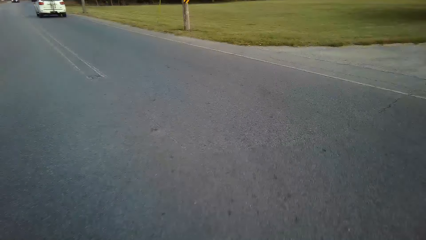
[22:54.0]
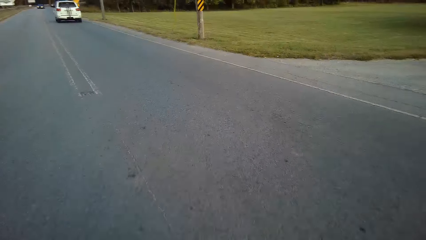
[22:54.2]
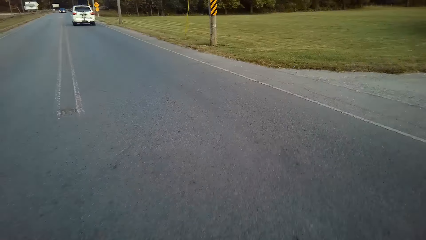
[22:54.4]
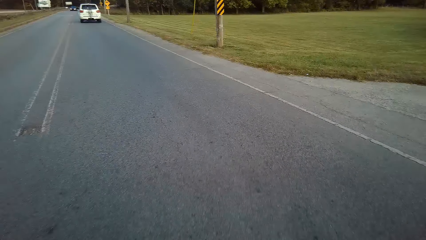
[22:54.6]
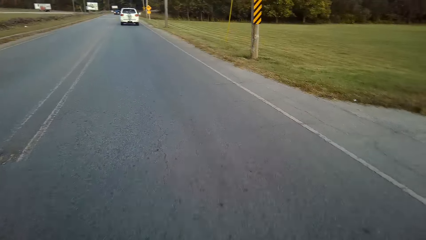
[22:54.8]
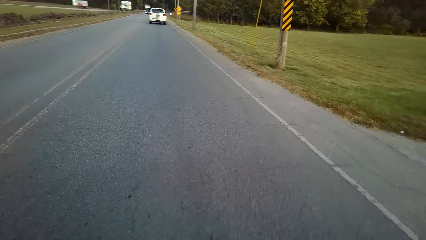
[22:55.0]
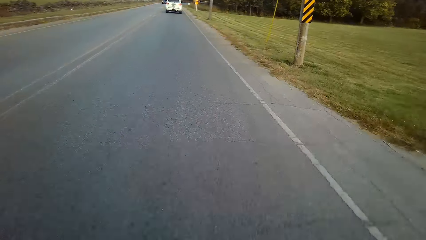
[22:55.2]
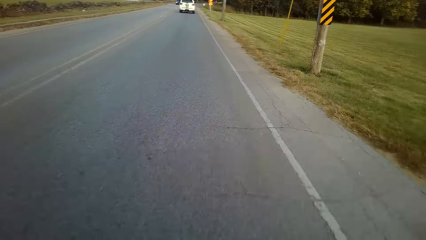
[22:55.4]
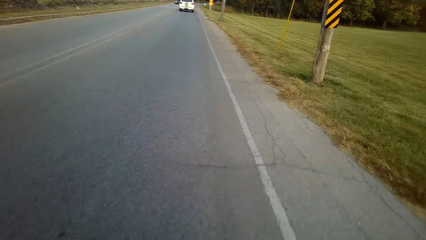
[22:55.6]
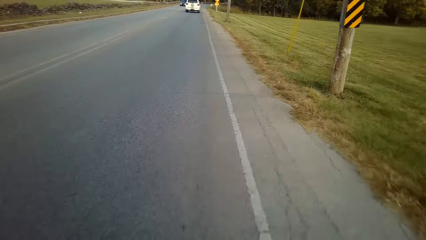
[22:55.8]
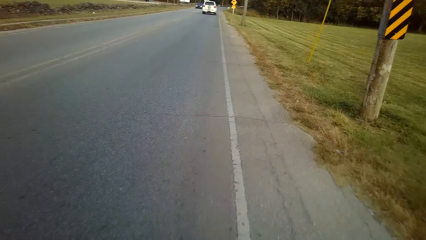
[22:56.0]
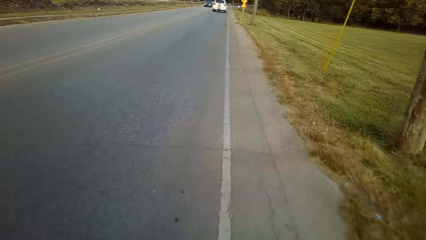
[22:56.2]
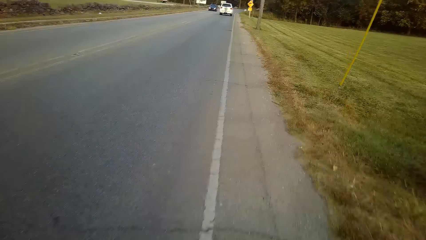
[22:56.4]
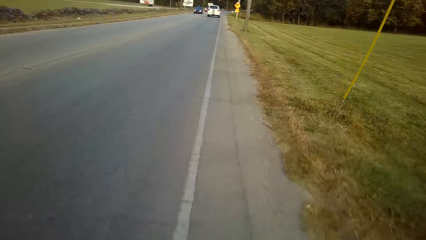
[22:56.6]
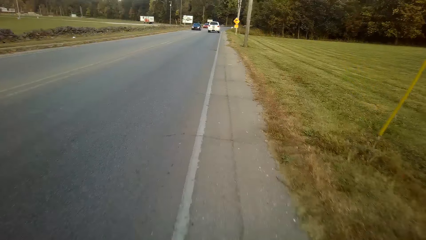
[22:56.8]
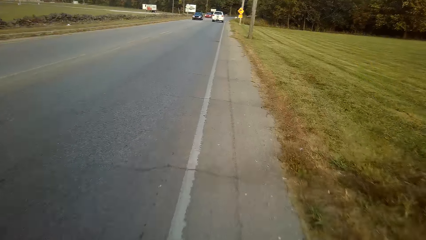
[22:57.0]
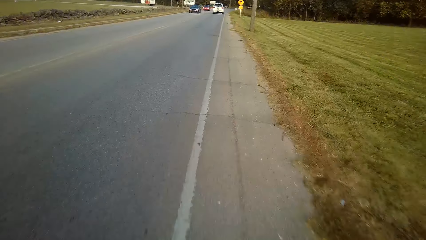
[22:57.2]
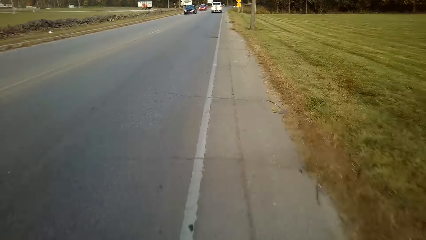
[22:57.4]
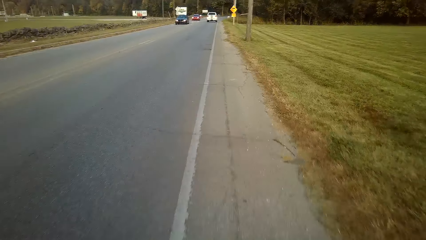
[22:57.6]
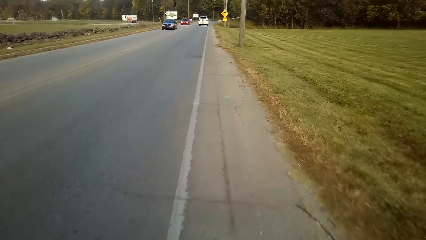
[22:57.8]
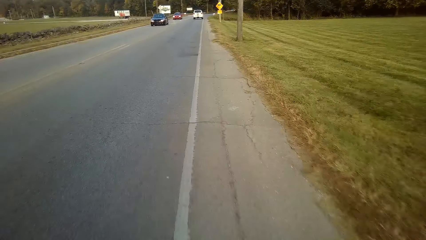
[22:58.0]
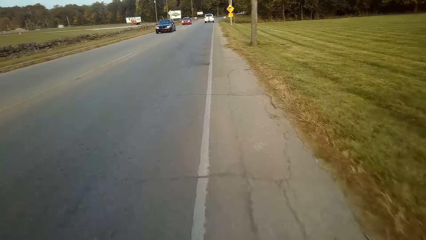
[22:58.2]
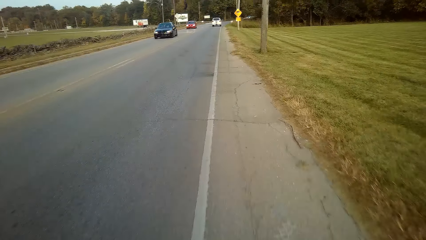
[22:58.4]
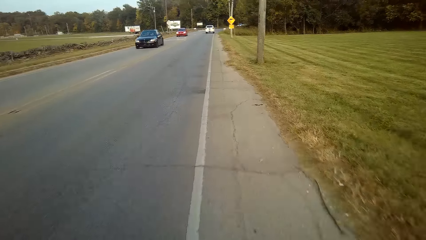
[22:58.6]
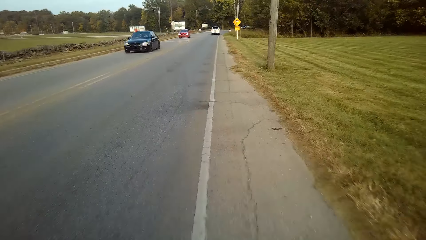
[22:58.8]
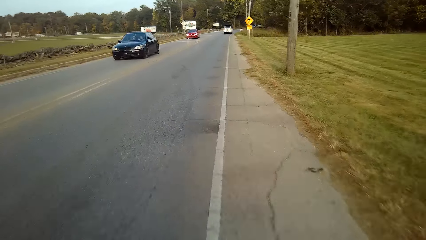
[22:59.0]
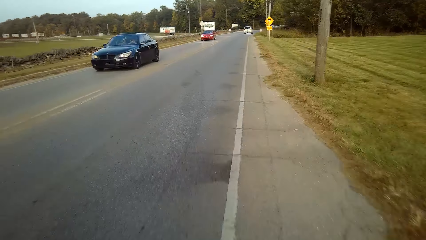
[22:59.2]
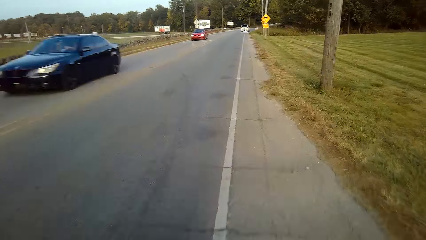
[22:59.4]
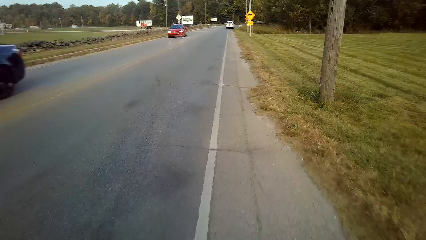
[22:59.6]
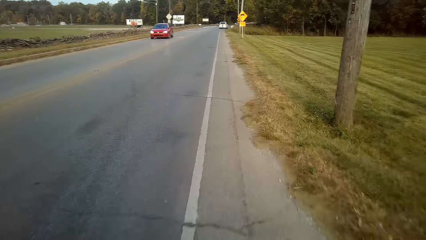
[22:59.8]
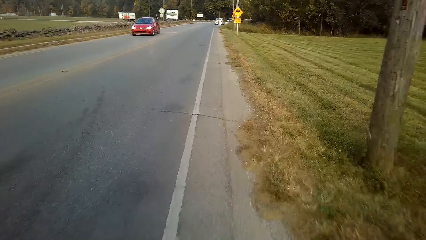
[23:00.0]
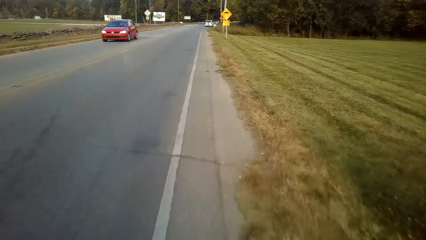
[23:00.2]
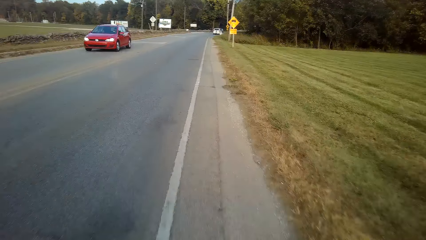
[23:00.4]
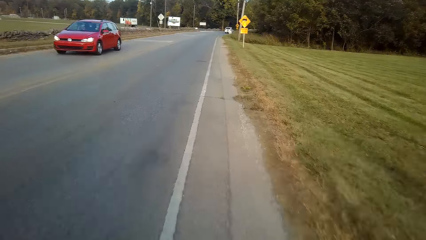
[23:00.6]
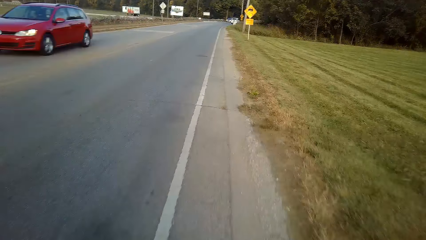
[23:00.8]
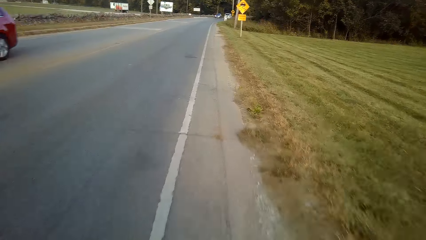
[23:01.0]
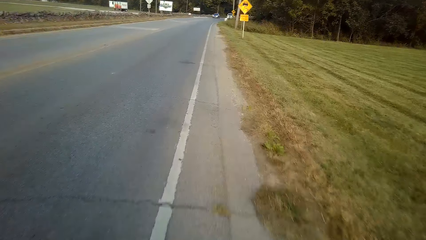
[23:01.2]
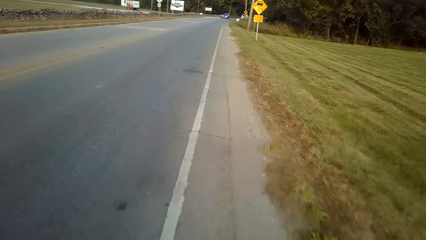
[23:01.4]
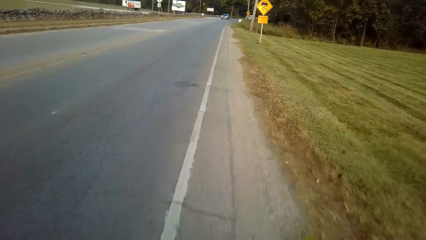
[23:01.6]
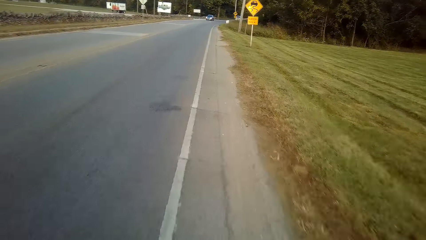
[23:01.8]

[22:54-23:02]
The camera wearer rides a bicycle on the road.

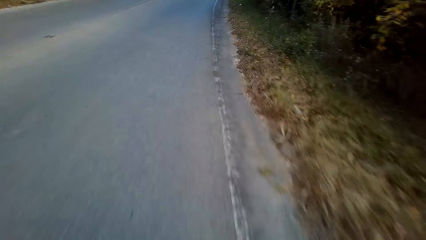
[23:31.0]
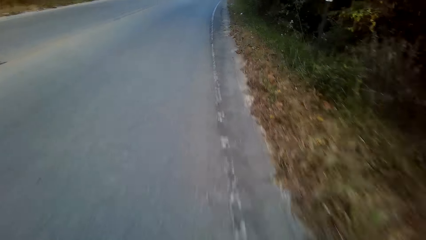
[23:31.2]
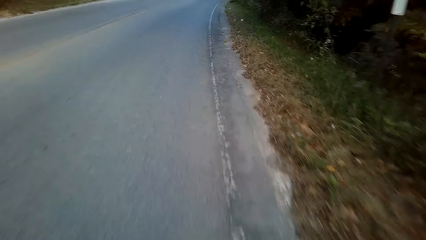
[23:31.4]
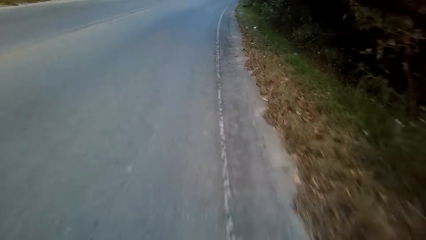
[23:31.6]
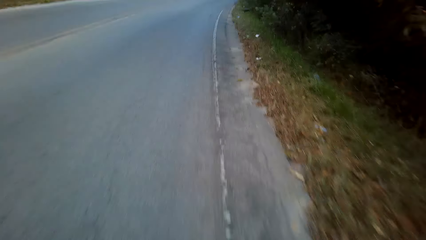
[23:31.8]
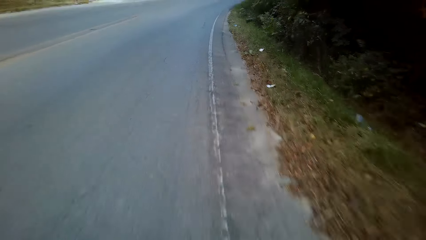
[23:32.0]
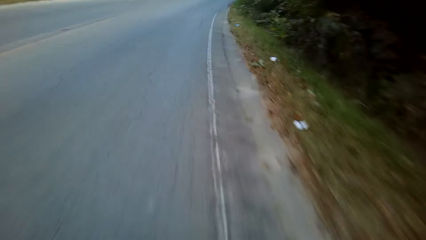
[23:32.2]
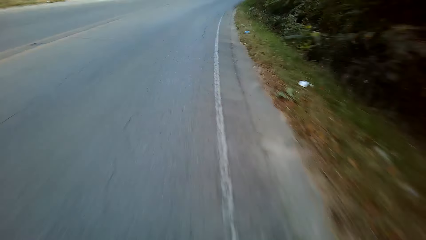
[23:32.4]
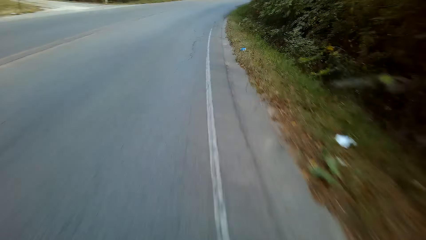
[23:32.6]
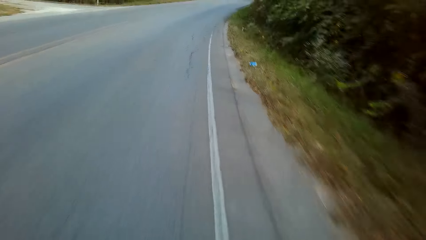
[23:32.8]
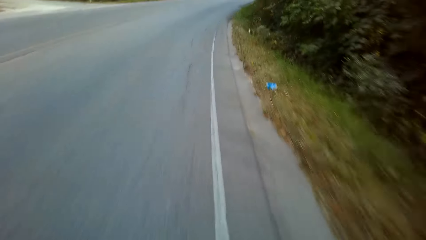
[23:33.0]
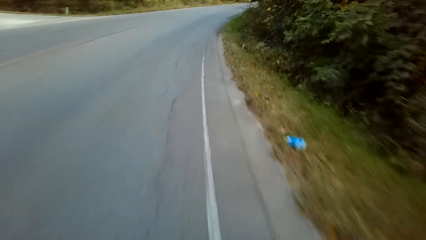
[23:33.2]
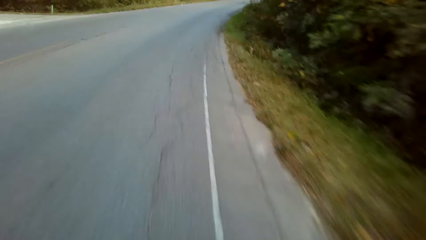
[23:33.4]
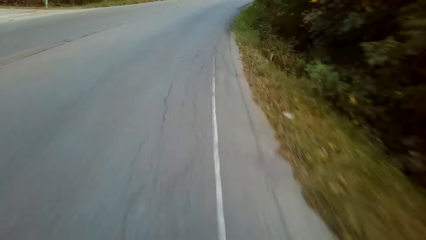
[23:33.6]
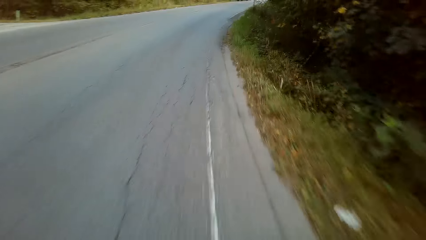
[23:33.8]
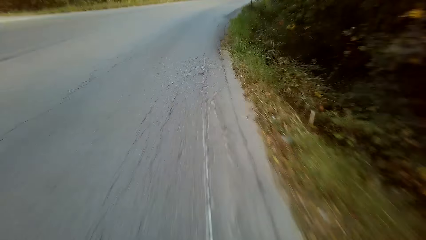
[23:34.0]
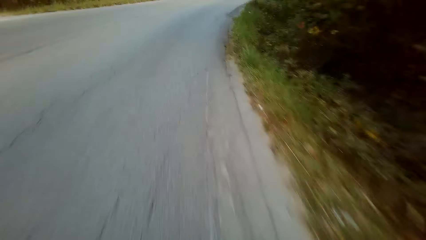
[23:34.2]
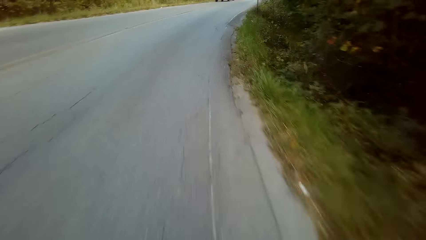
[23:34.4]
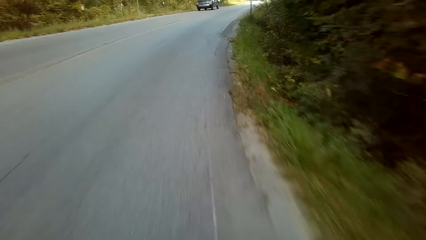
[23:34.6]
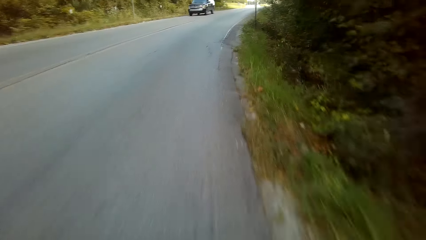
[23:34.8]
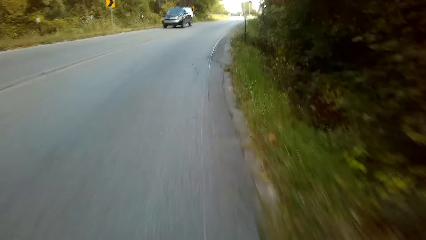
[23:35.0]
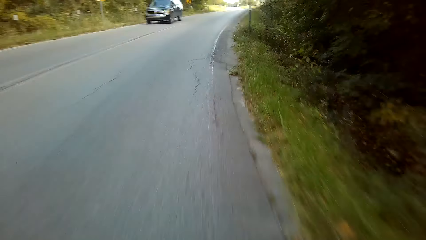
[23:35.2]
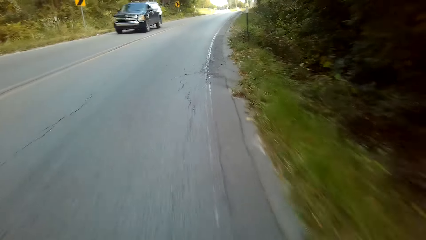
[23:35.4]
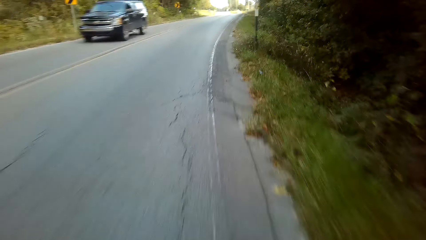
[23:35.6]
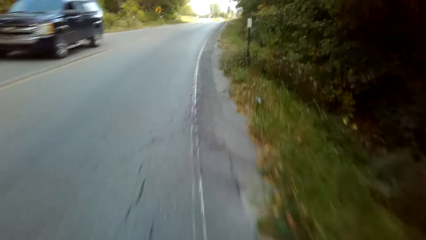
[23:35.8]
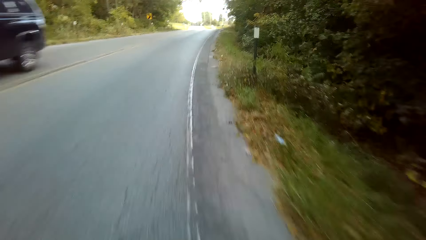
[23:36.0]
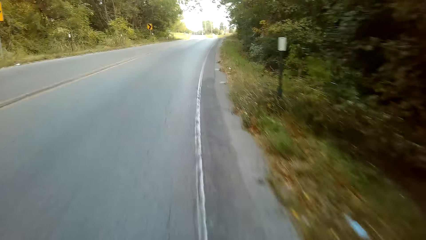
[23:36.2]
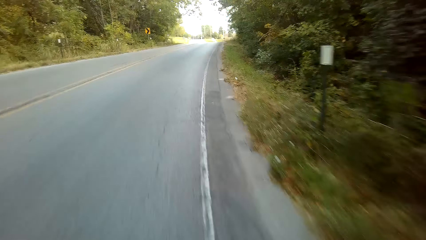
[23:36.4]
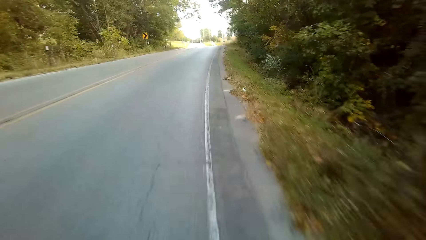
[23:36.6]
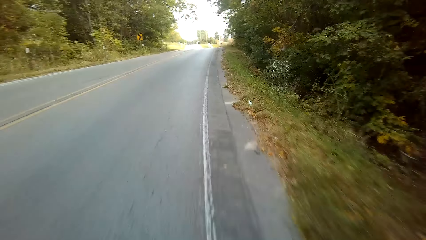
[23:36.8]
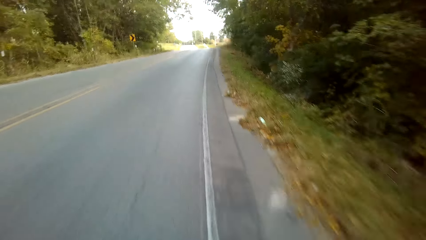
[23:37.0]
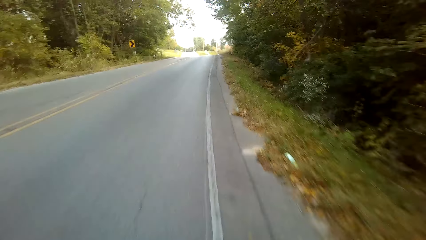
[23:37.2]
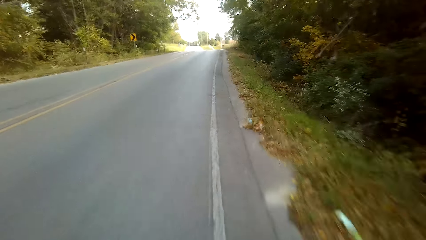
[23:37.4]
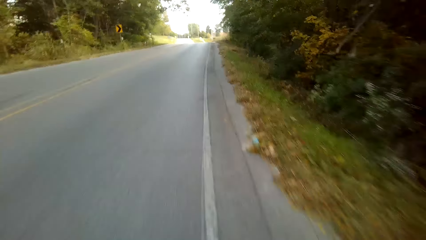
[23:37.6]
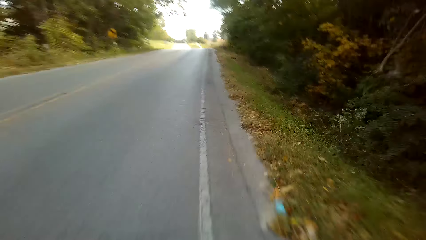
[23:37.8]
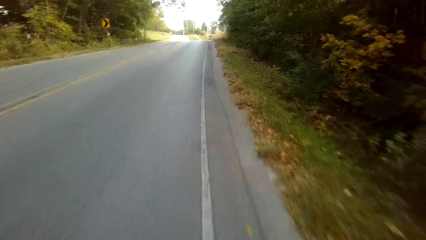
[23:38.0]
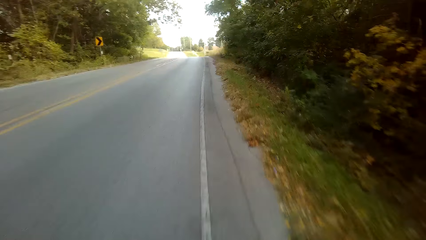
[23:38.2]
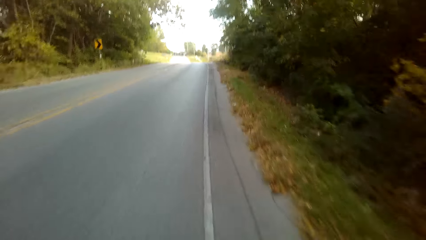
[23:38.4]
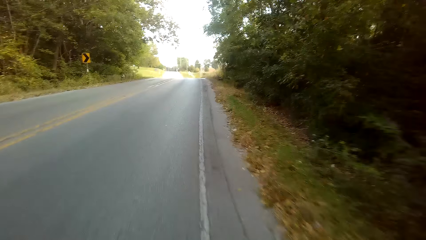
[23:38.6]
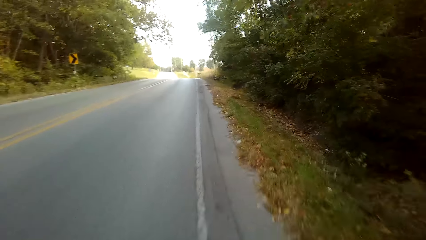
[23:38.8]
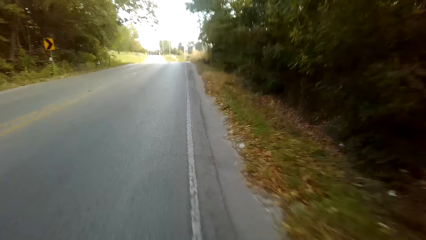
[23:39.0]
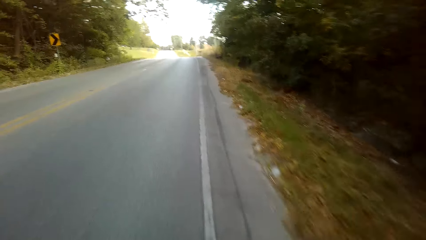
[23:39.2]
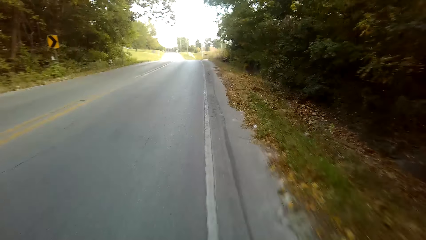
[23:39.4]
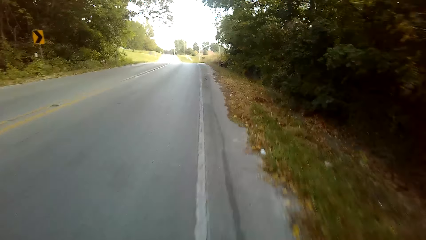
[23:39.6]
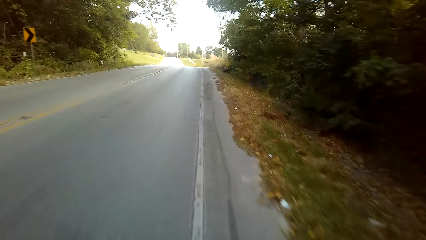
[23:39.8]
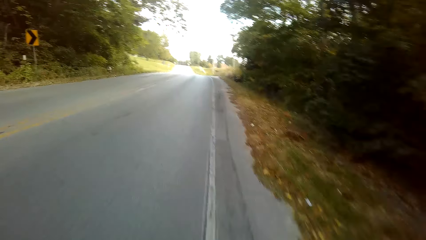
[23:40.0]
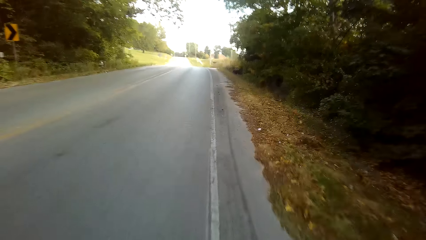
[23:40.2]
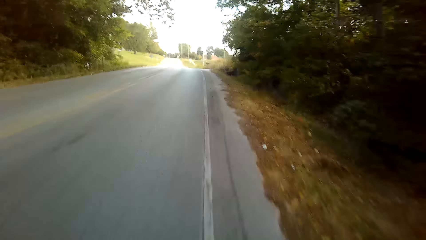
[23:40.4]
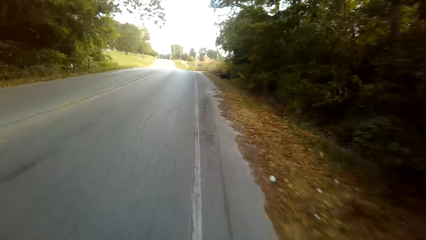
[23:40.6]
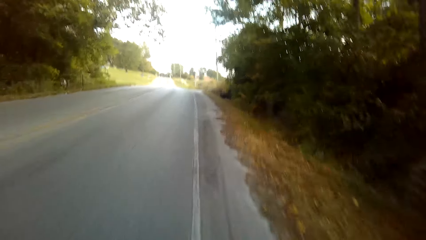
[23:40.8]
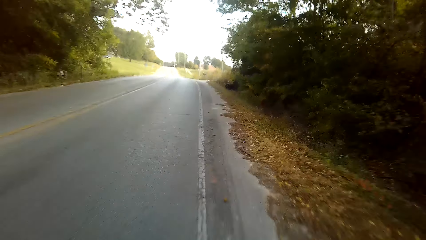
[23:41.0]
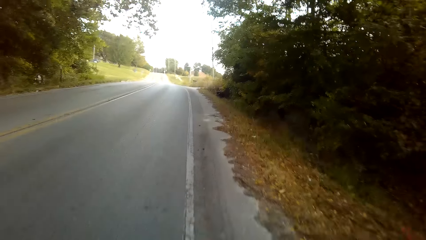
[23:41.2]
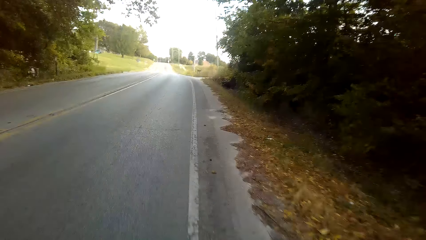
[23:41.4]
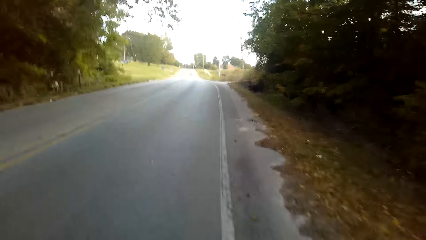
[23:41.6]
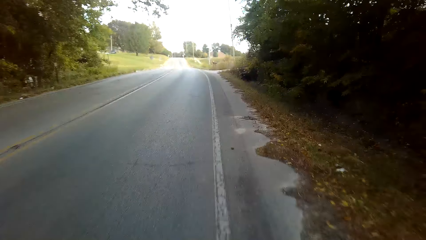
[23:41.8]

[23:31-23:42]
The camera wearer cycles on the road.
